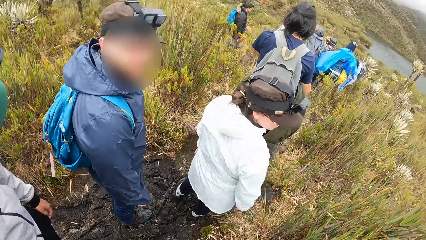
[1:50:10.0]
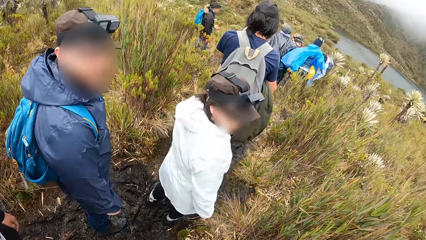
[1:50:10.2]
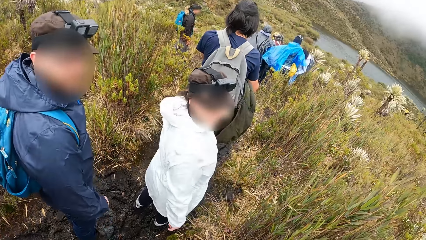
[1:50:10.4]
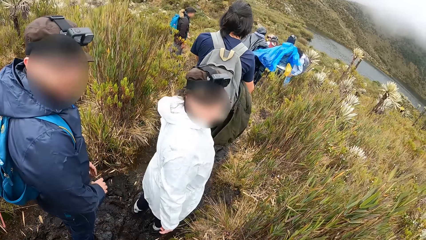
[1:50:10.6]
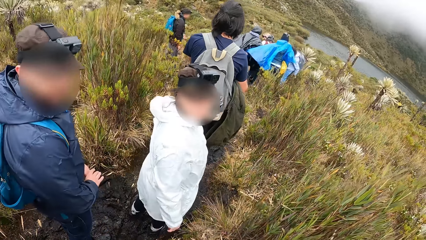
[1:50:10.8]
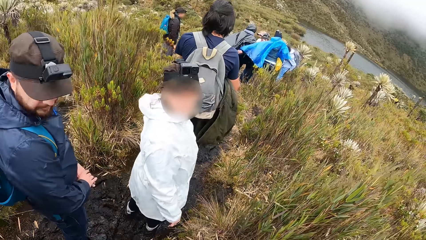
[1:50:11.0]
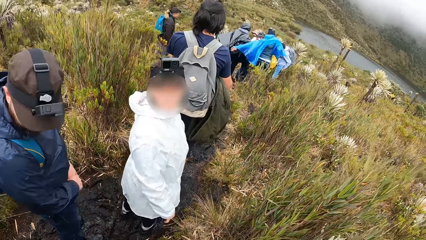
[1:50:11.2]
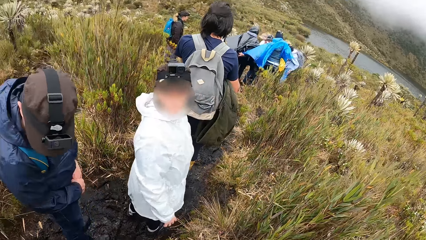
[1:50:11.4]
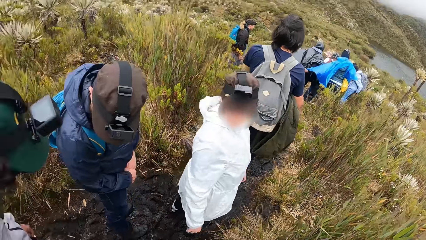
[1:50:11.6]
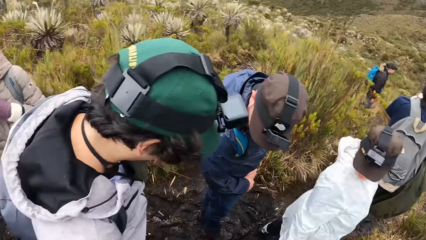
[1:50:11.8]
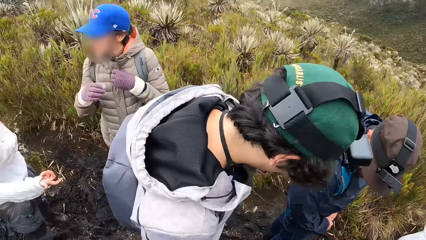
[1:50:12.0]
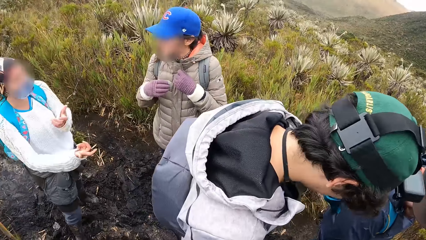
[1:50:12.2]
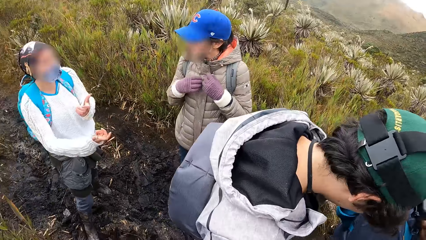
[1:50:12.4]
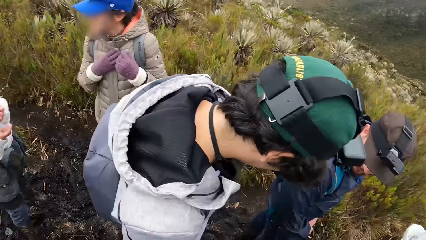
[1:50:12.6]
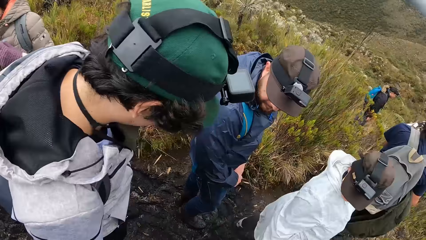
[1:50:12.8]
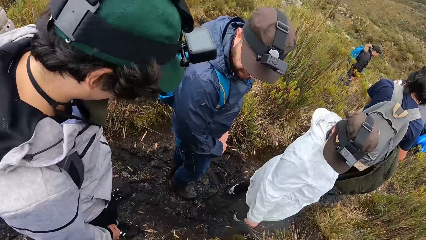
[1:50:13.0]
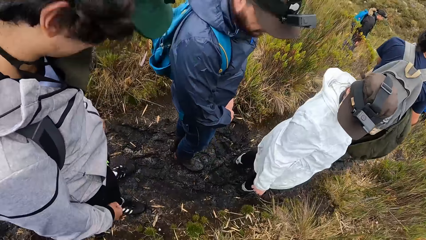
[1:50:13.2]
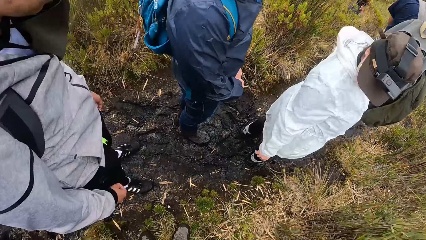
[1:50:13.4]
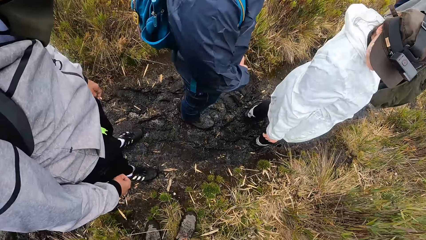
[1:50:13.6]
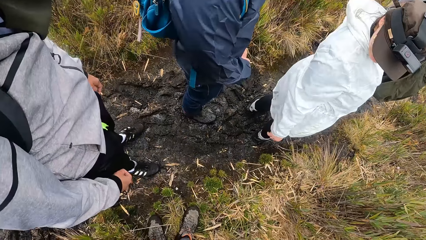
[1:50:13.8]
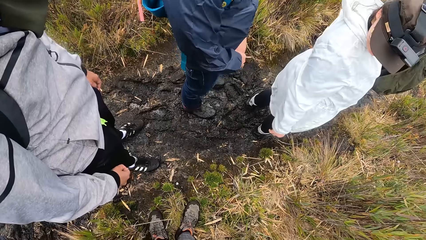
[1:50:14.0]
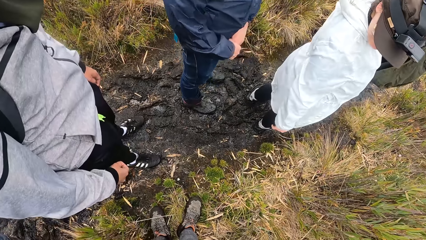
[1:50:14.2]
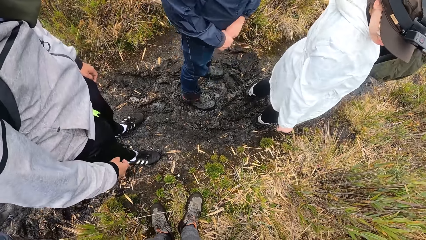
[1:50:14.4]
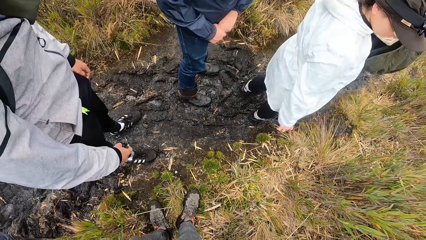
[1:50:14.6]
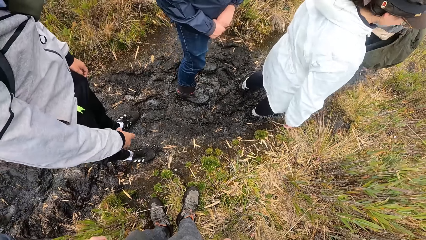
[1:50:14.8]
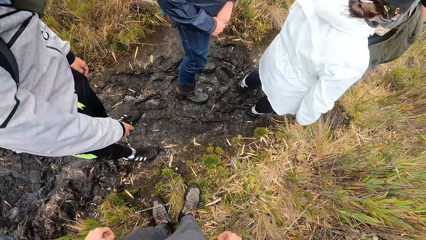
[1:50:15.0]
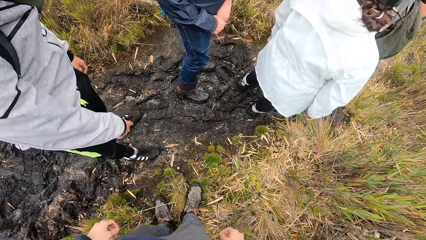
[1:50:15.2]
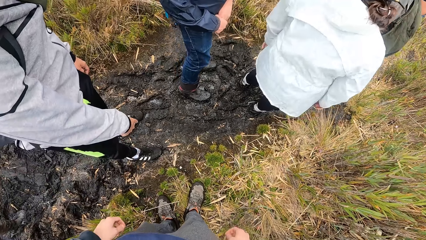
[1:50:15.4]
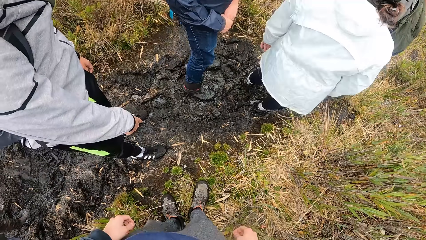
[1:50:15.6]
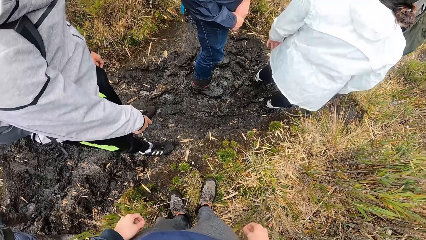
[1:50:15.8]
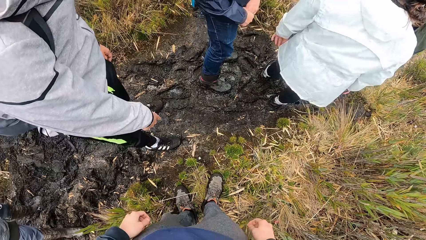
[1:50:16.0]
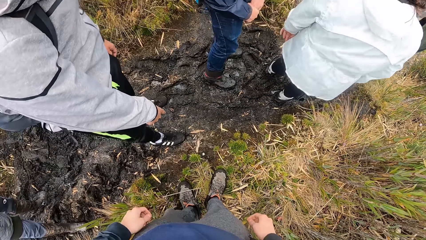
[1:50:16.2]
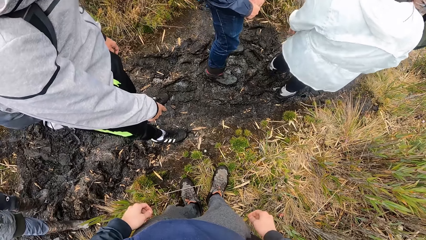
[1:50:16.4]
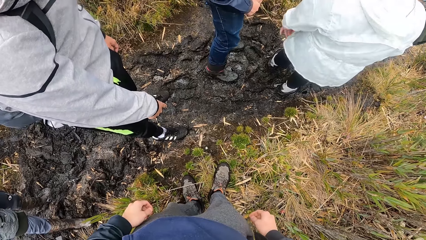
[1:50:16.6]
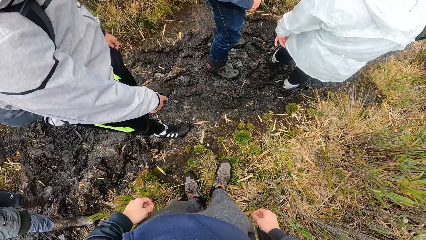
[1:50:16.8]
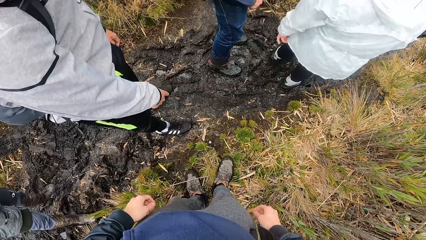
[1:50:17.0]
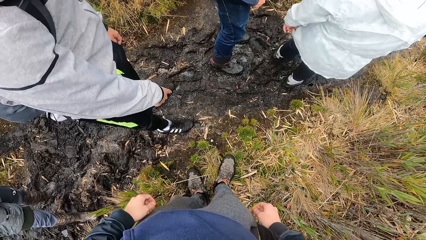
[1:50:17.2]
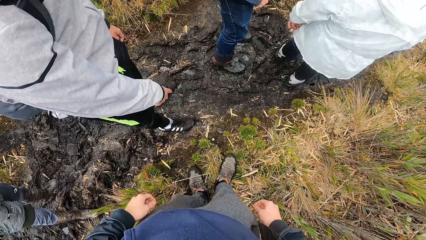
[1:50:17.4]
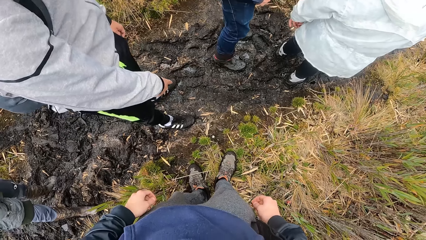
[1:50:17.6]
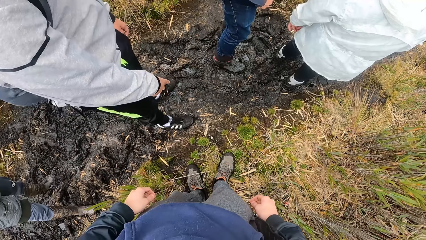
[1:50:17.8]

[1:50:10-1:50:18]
A woman interacts with another woman.

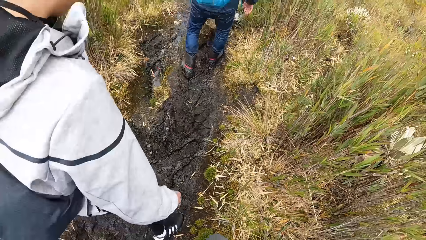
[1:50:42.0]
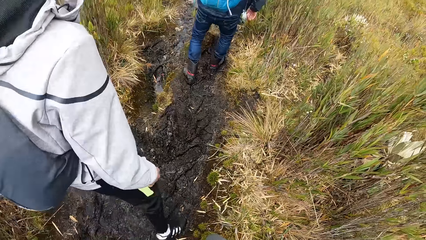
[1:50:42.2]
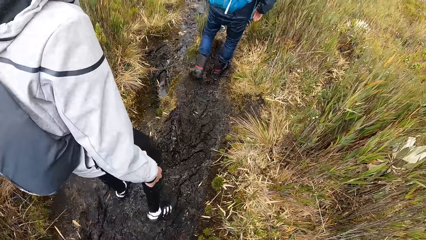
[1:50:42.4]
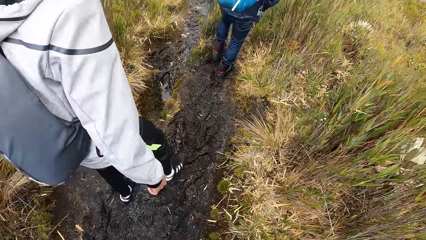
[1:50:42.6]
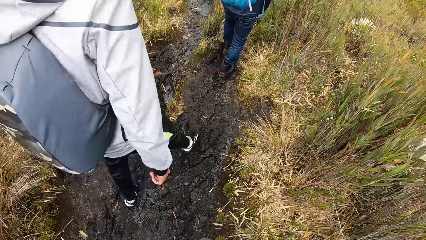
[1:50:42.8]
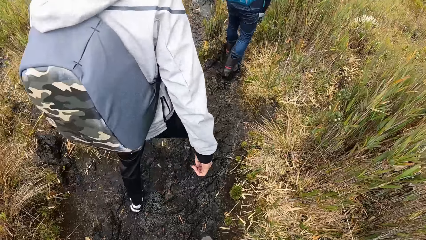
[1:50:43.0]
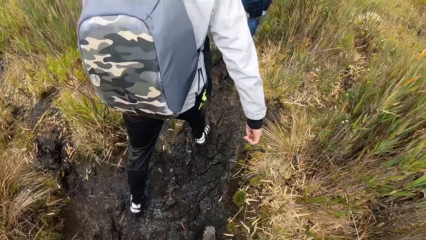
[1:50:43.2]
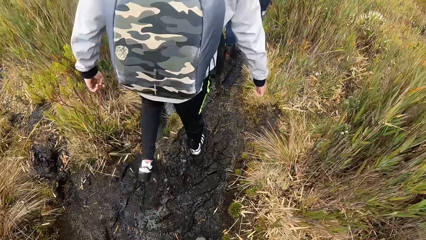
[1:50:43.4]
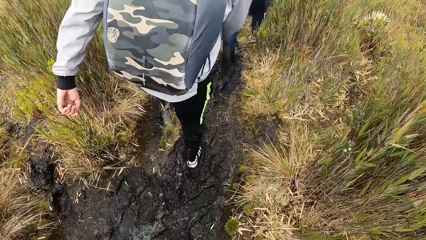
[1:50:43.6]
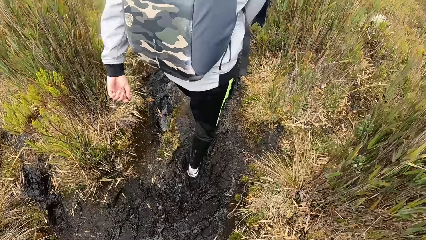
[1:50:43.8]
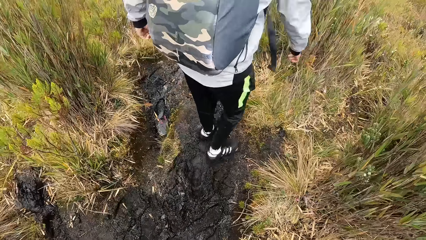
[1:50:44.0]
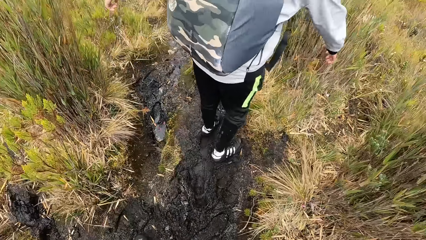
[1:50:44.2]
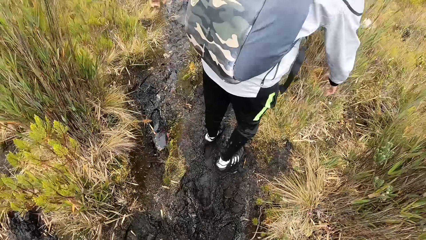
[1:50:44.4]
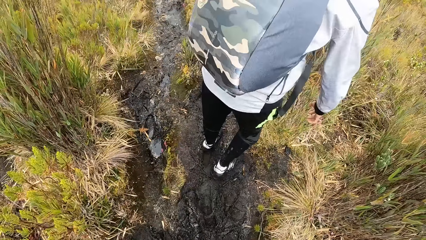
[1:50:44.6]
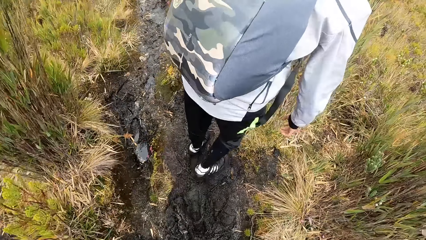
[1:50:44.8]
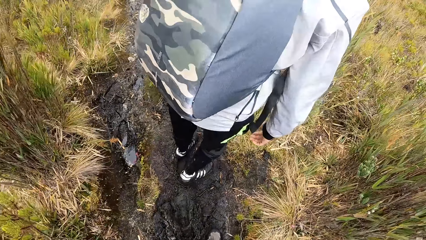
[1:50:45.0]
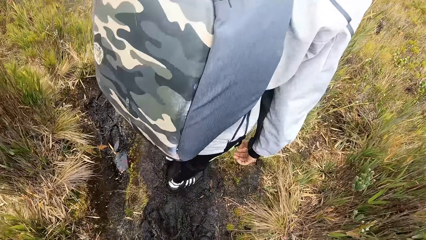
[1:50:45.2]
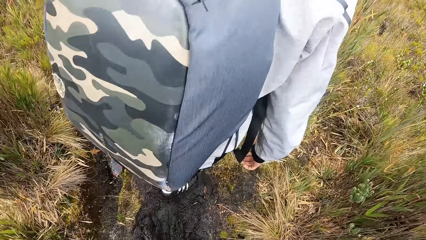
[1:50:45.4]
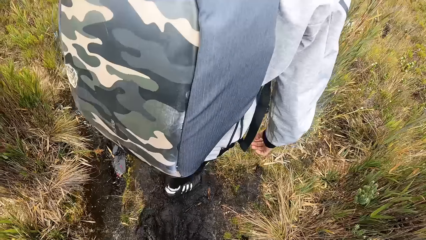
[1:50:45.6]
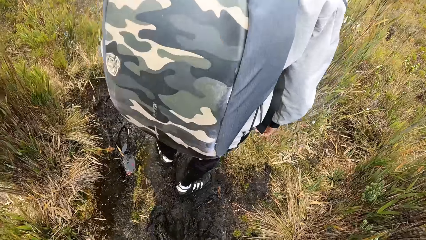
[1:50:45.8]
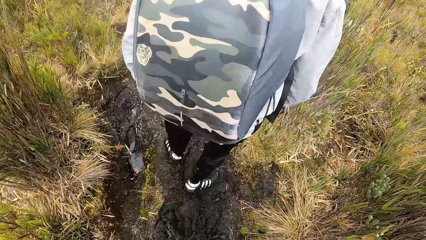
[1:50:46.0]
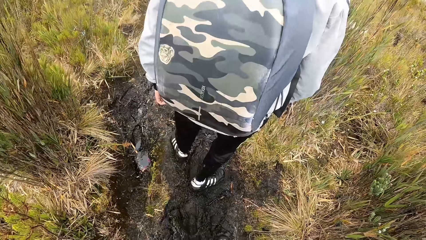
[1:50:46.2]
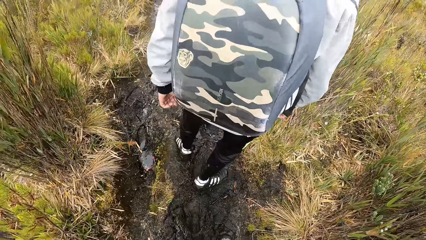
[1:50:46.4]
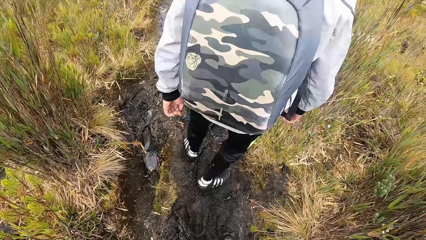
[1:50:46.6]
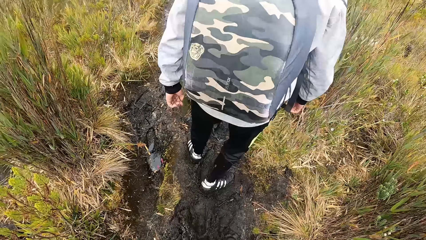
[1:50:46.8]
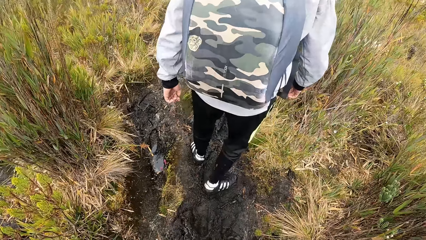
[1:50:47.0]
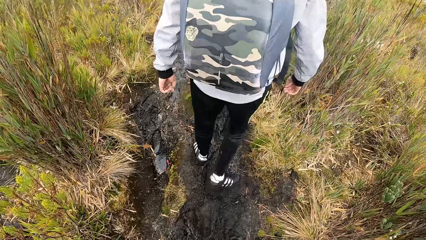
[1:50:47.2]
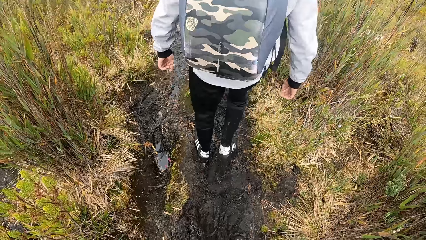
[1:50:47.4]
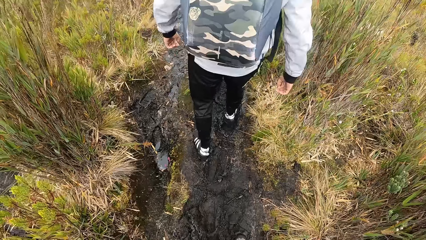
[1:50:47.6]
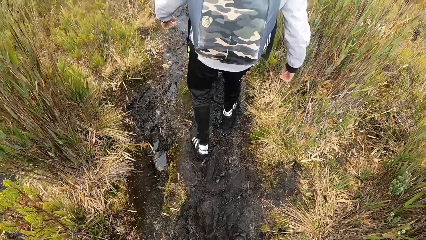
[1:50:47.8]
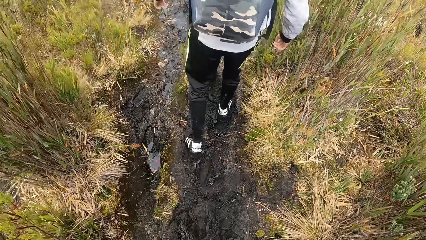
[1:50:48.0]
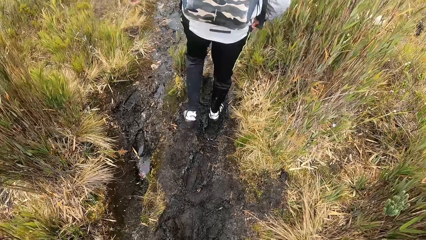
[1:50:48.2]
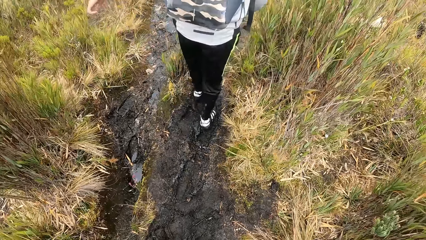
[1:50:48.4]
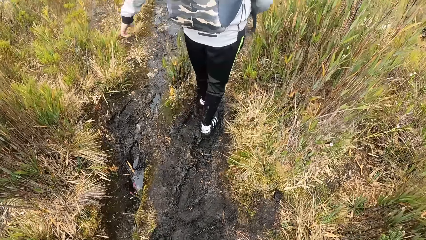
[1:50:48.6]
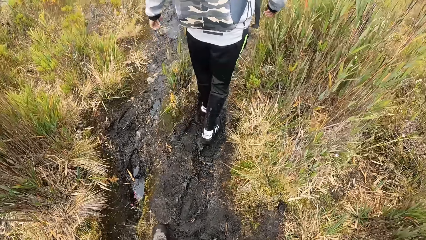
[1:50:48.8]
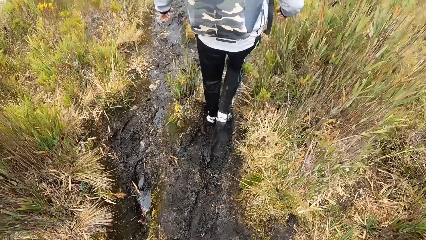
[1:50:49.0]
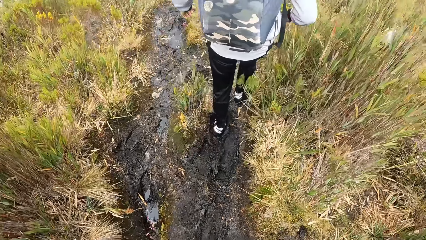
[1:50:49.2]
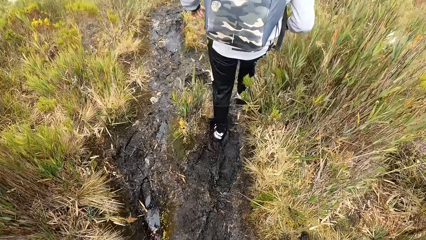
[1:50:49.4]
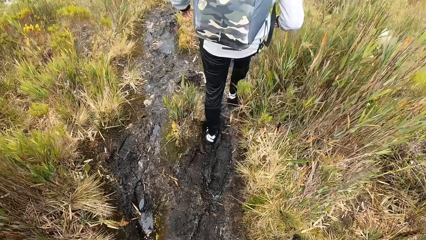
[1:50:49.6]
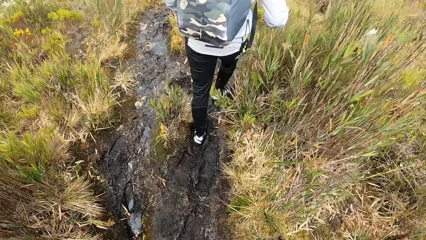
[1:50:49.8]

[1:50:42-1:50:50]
The camera wearer walks with the people on the field along the road.
